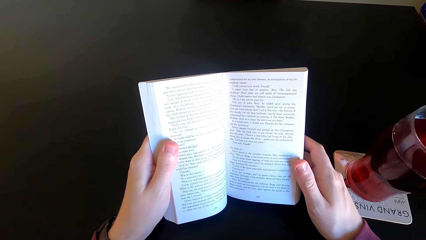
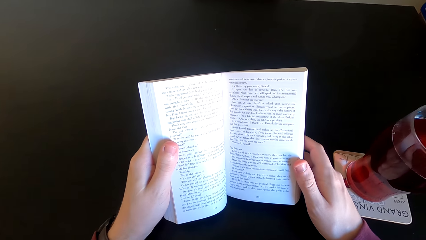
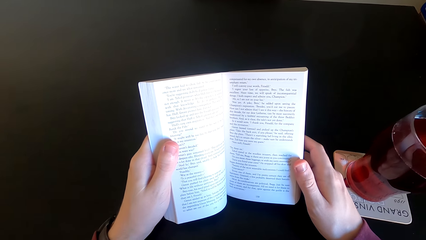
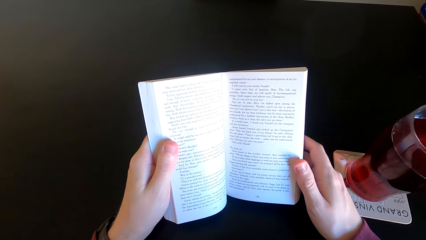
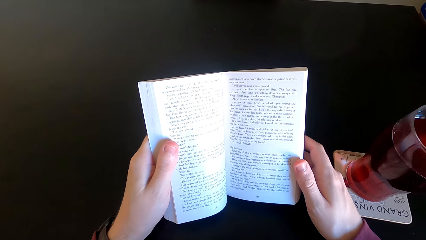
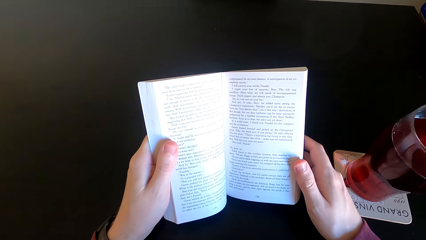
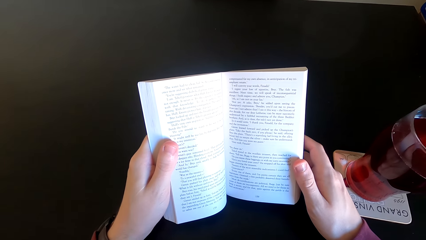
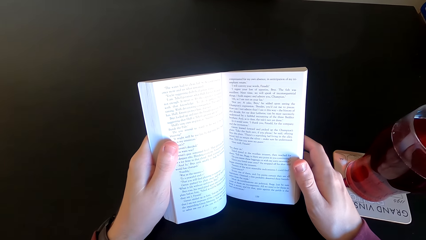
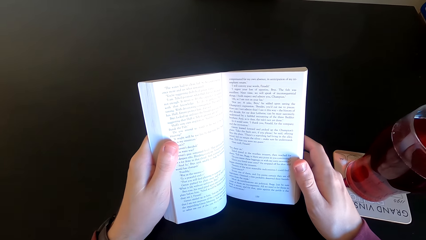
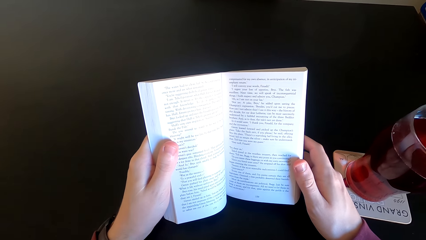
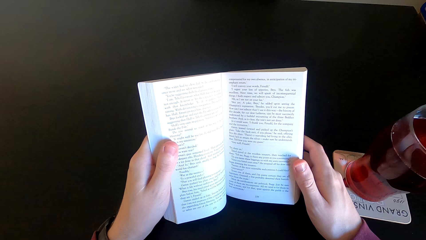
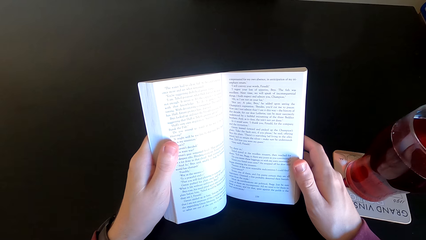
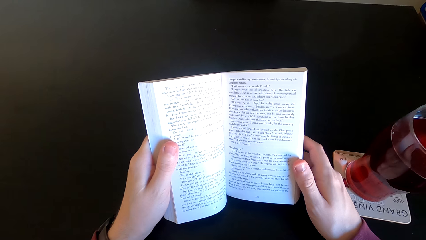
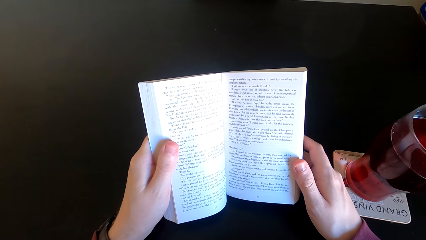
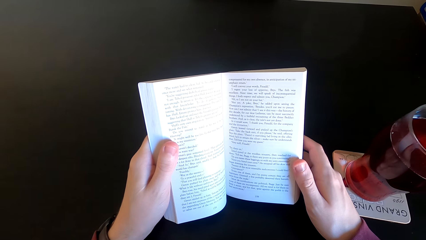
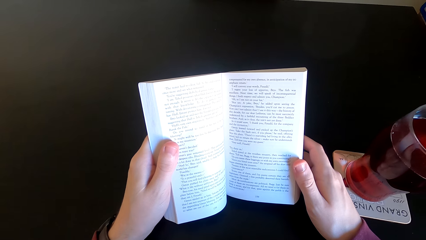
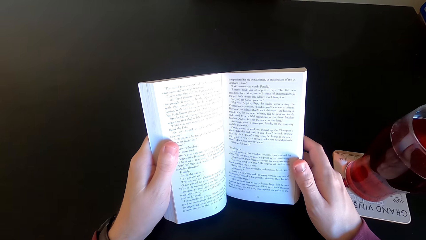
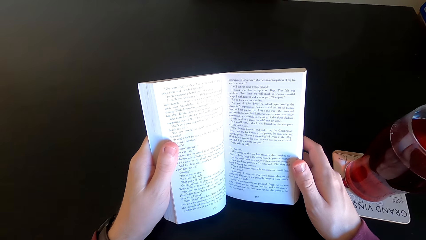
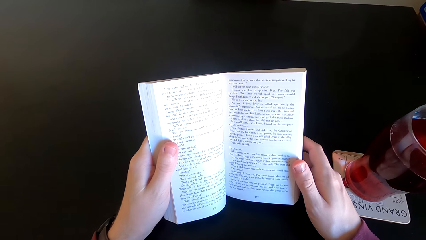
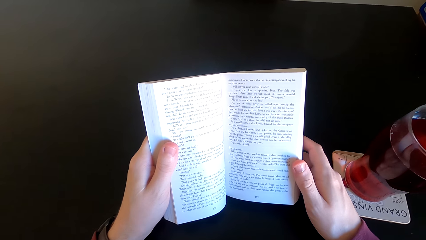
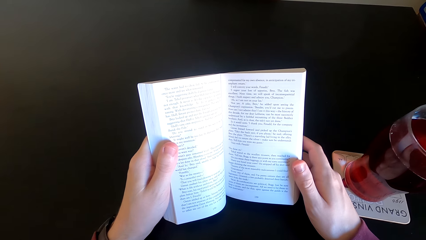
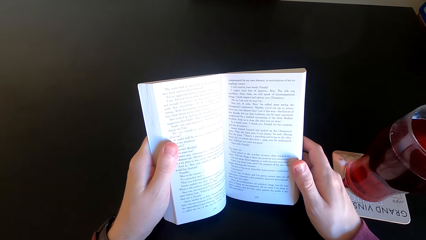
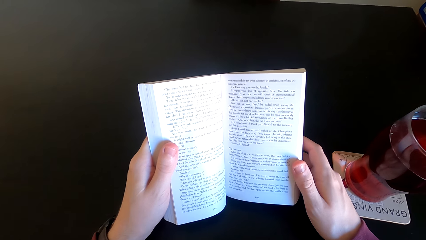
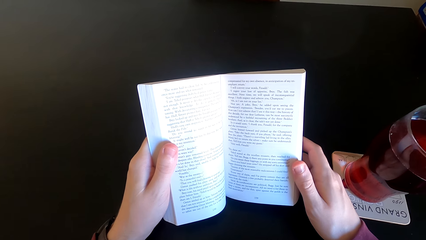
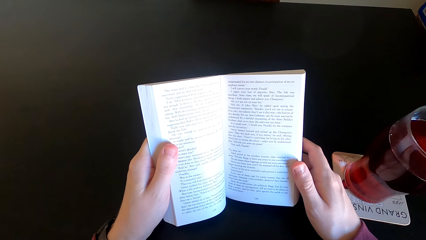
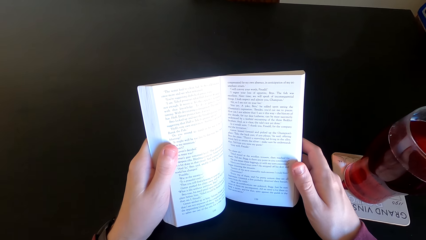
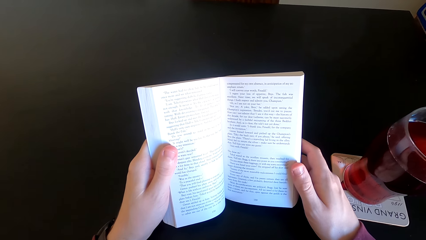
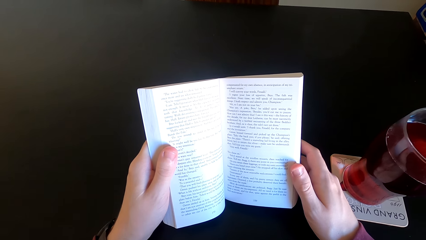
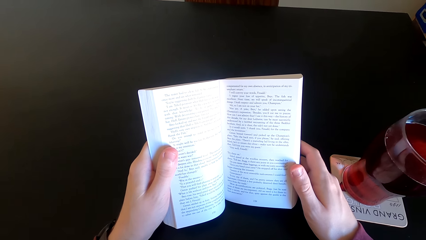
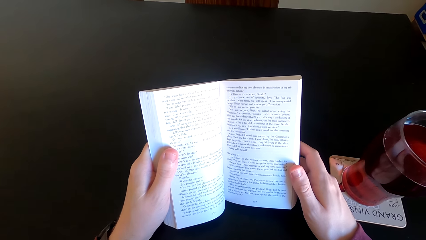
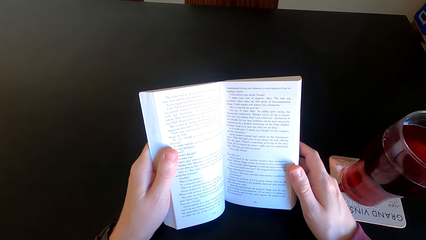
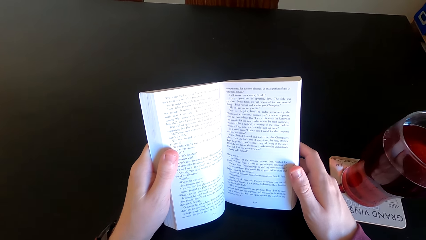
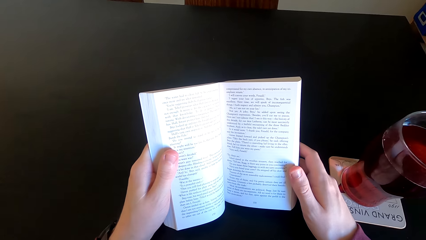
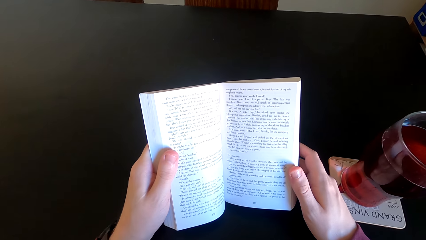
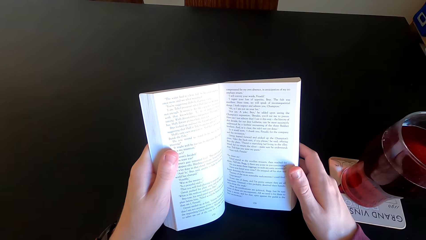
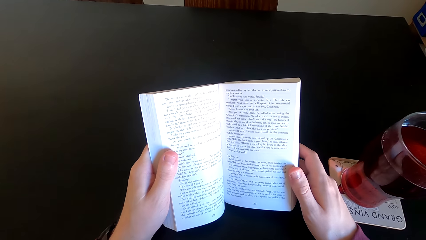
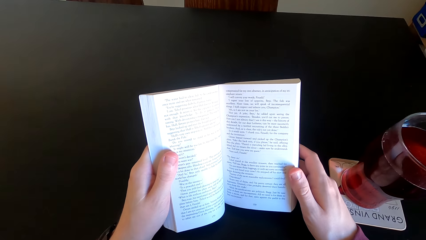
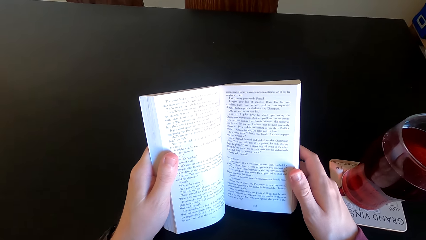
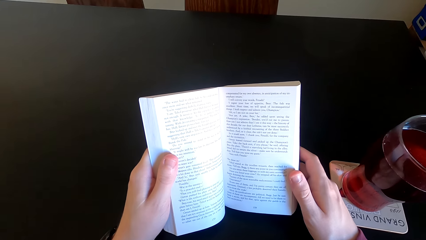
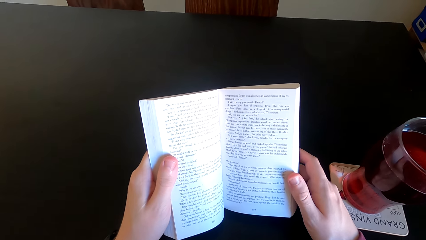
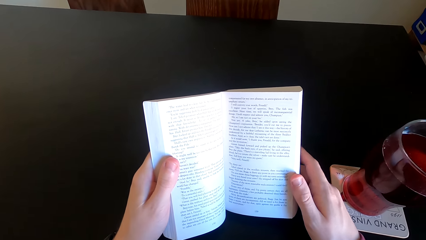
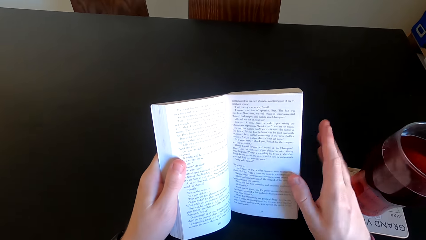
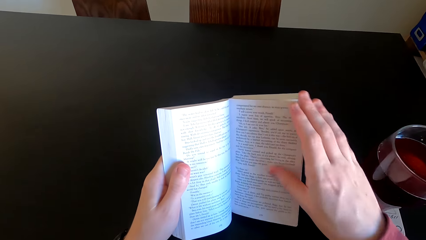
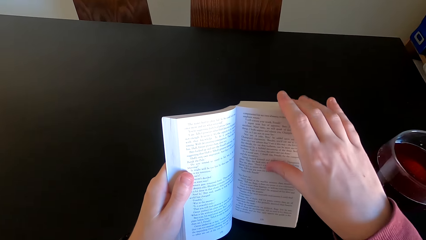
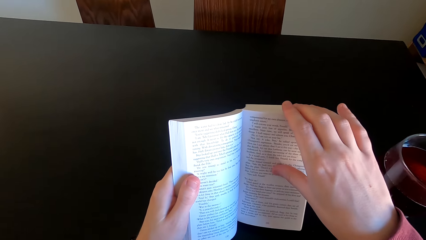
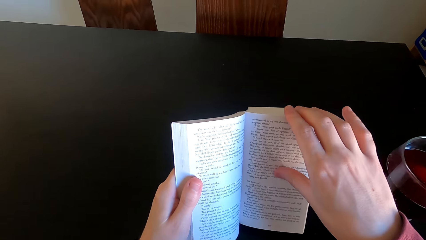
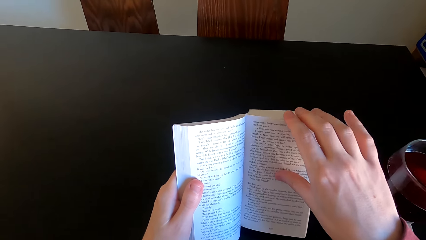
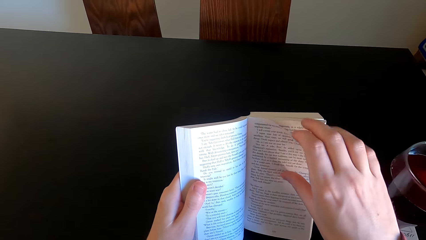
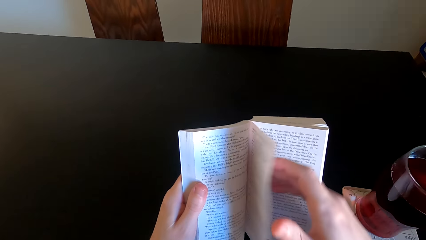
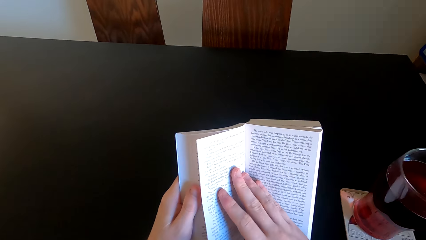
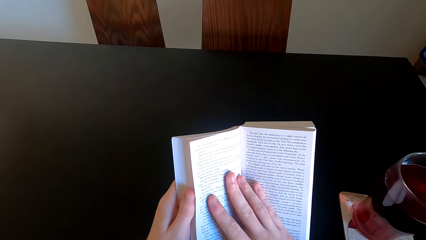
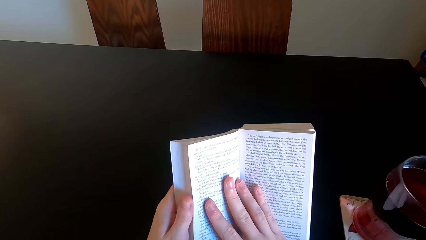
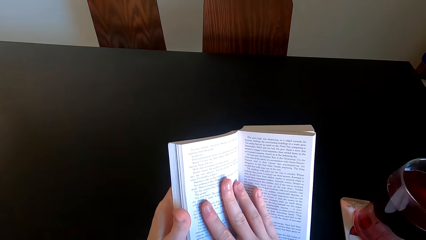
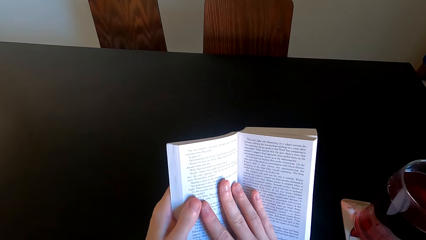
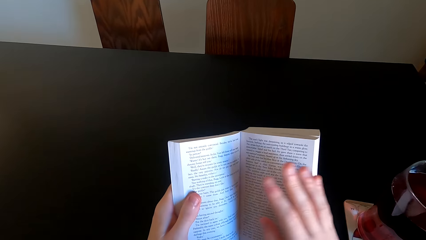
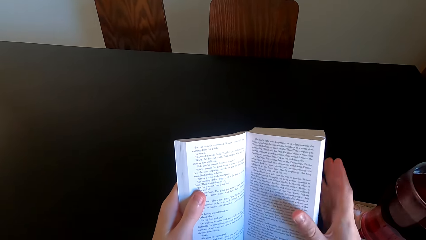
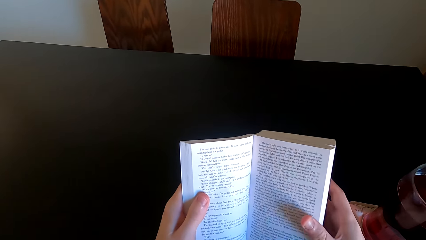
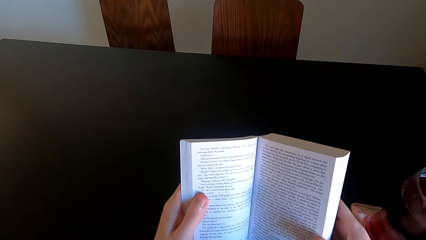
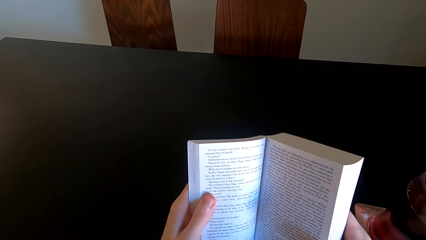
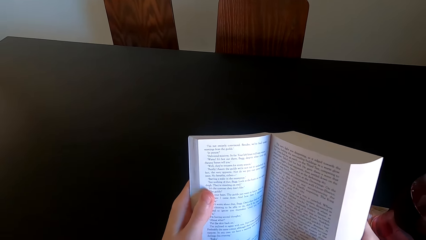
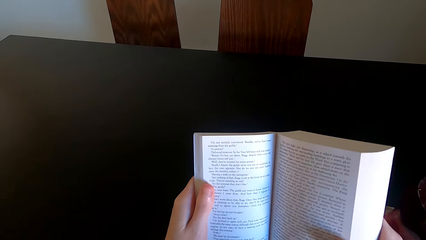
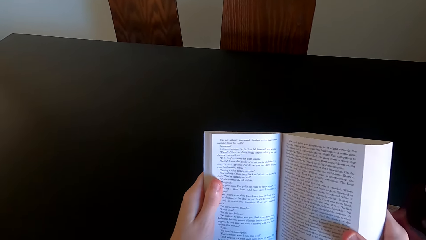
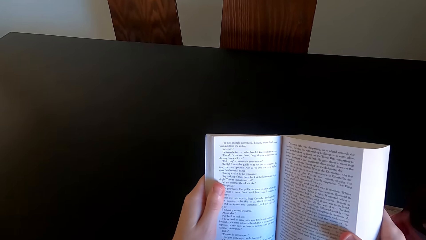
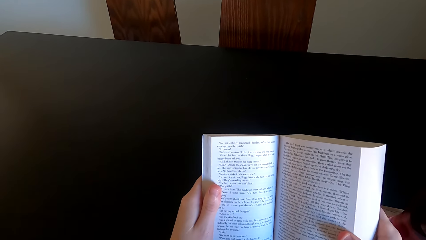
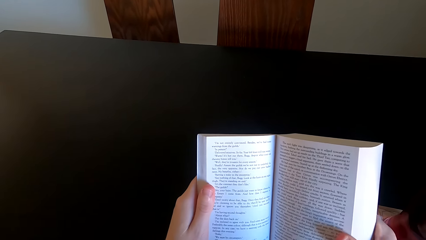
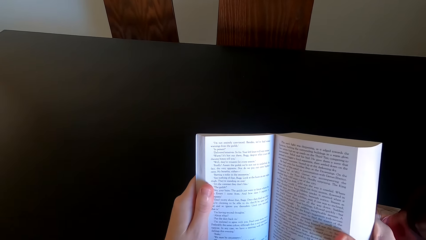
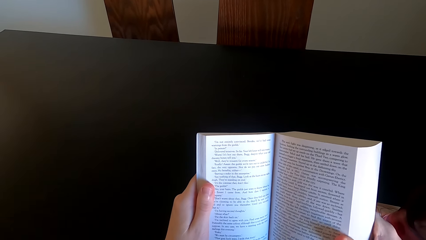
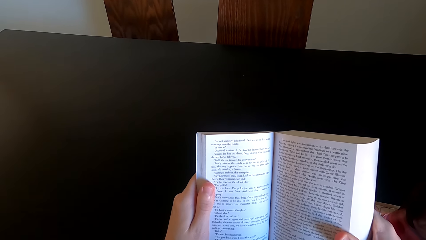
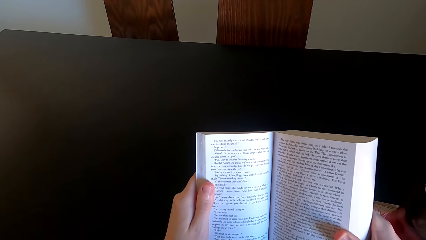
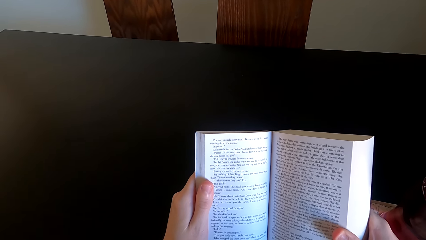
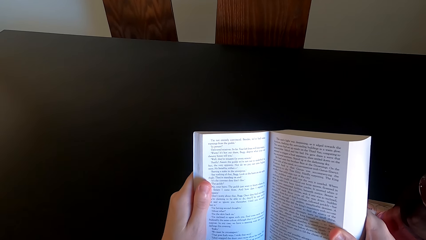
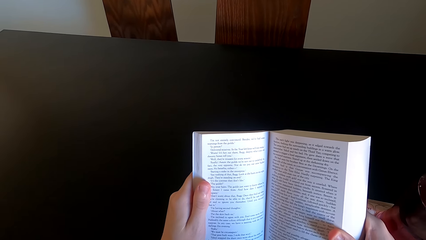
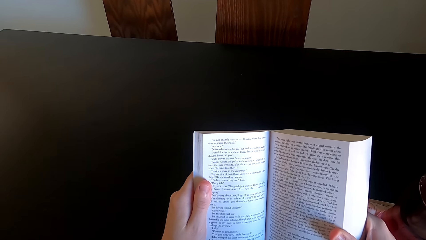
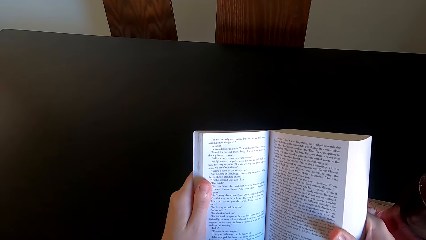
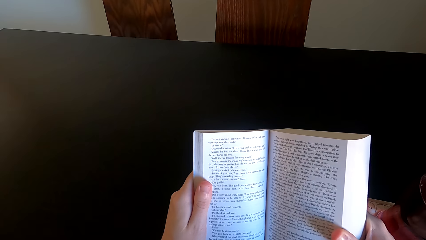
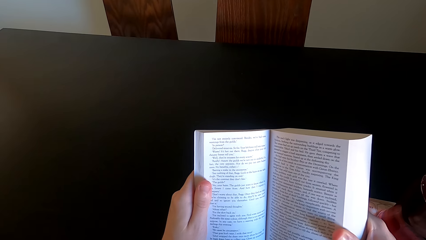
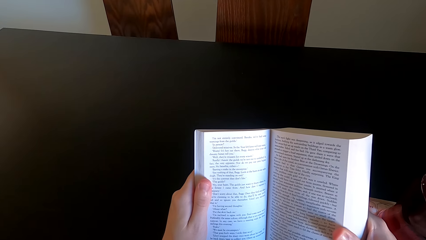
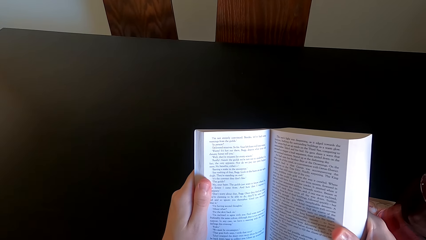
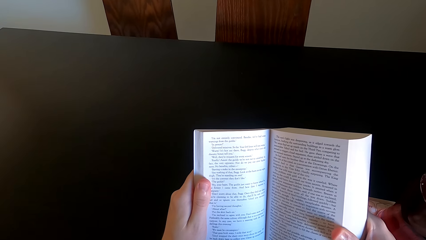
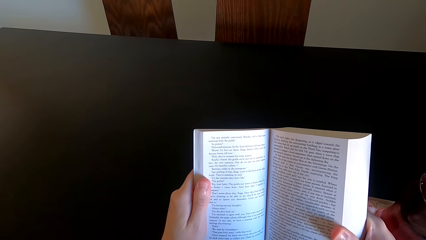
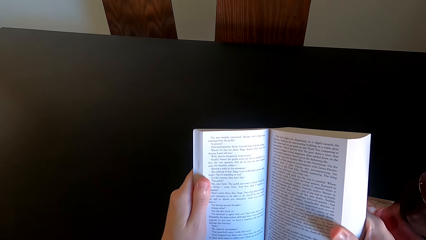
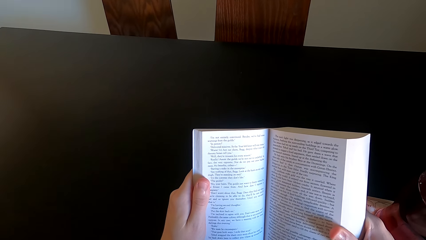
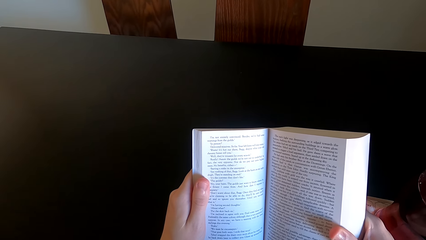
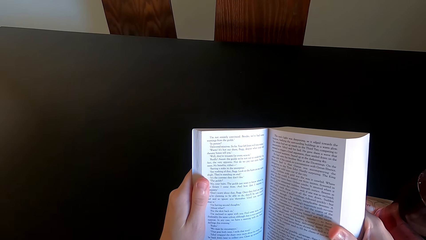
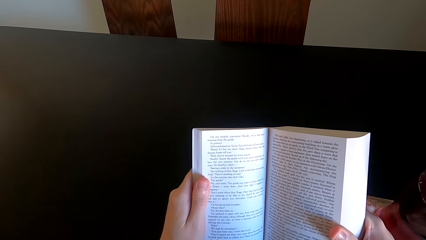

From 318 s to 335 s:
The camera wearer opens another page of the novel. They continue to read the novel.
